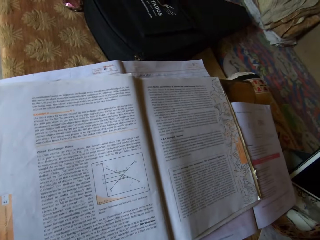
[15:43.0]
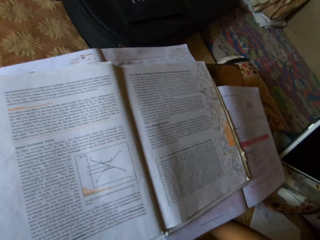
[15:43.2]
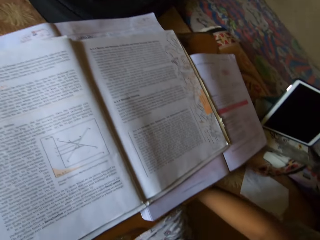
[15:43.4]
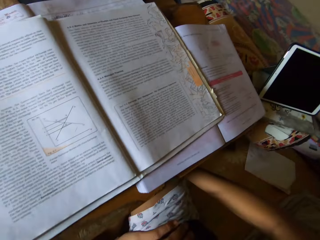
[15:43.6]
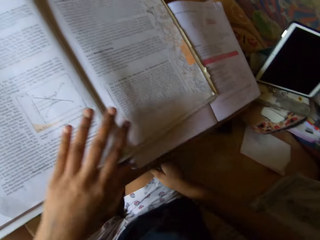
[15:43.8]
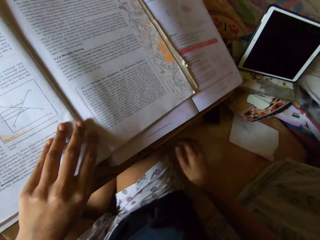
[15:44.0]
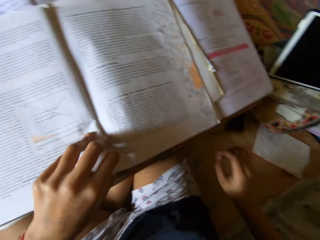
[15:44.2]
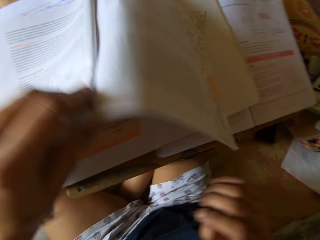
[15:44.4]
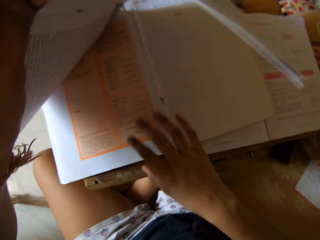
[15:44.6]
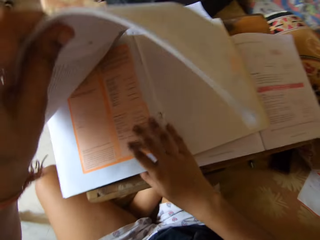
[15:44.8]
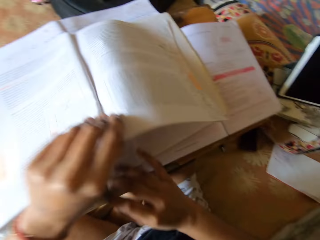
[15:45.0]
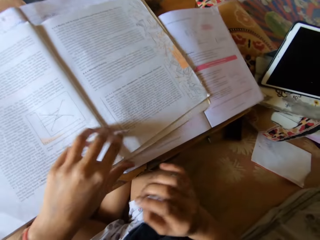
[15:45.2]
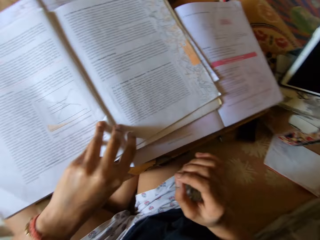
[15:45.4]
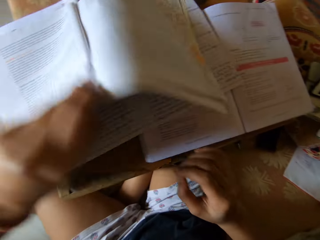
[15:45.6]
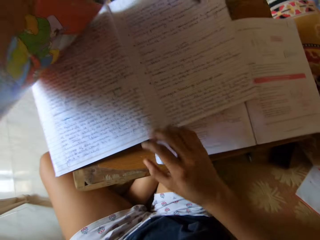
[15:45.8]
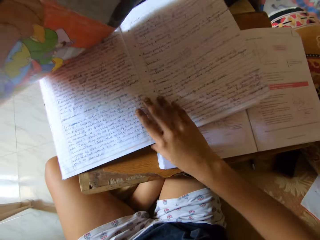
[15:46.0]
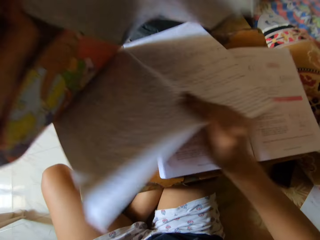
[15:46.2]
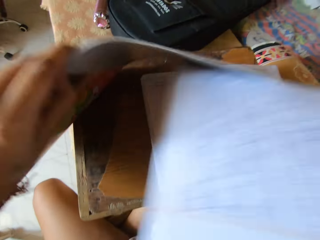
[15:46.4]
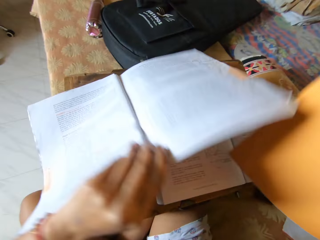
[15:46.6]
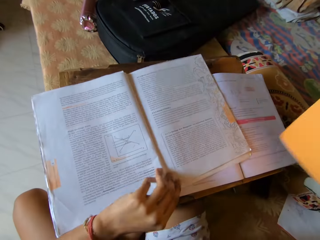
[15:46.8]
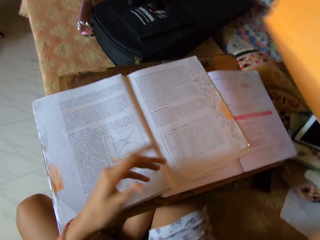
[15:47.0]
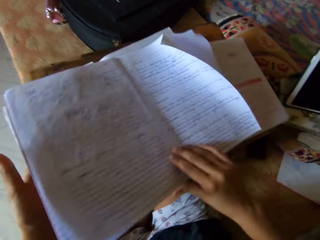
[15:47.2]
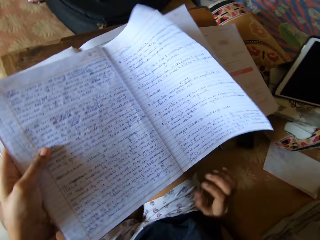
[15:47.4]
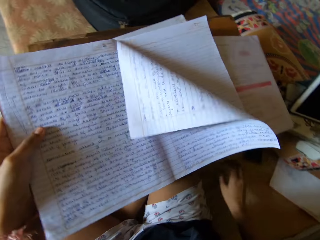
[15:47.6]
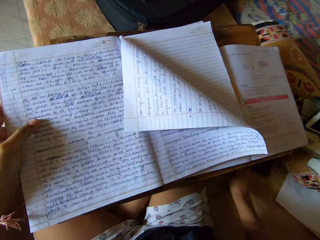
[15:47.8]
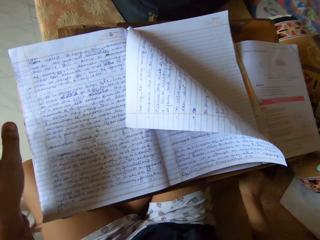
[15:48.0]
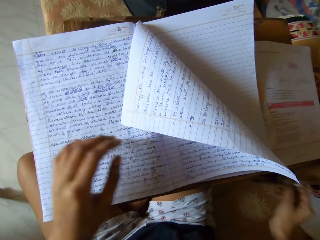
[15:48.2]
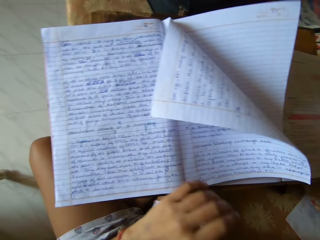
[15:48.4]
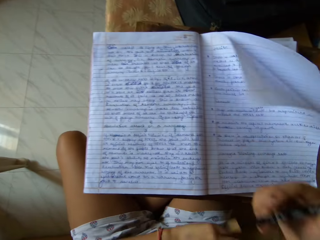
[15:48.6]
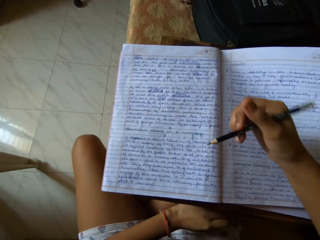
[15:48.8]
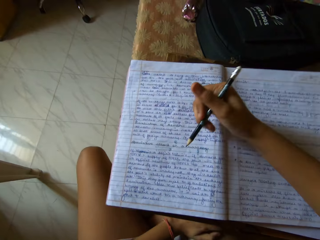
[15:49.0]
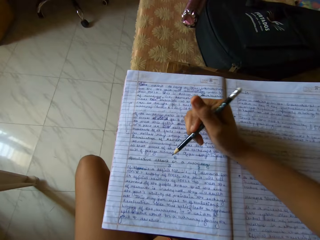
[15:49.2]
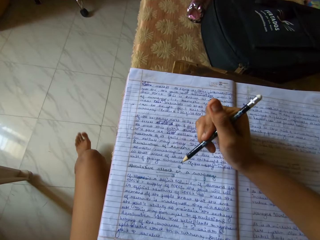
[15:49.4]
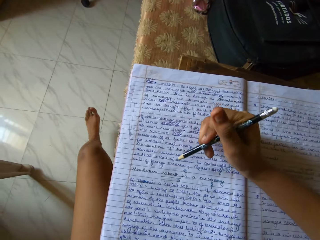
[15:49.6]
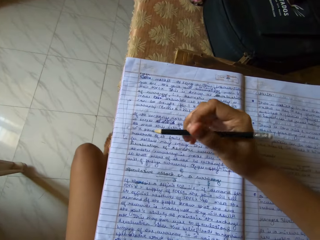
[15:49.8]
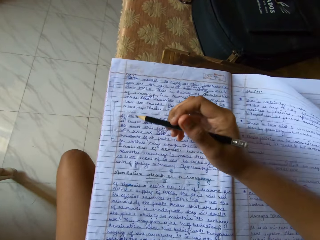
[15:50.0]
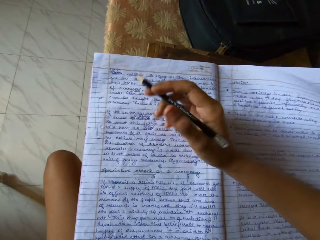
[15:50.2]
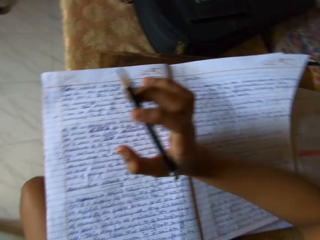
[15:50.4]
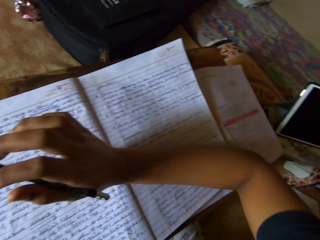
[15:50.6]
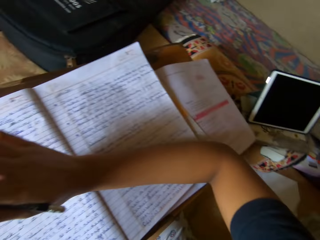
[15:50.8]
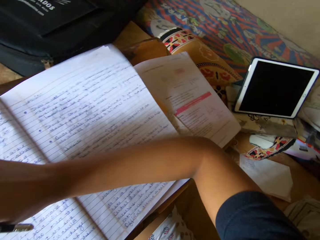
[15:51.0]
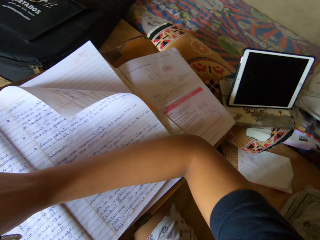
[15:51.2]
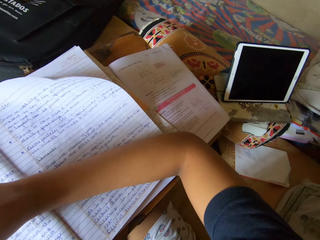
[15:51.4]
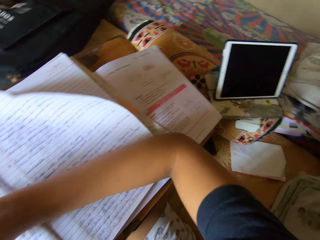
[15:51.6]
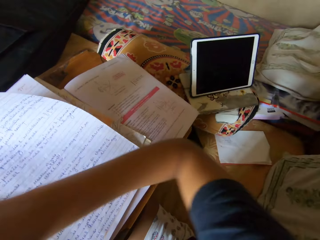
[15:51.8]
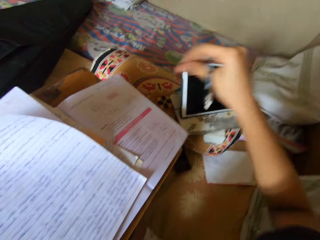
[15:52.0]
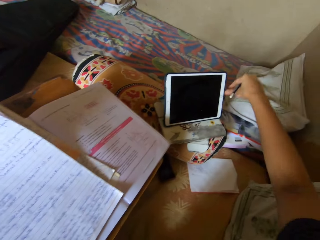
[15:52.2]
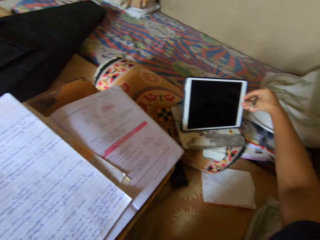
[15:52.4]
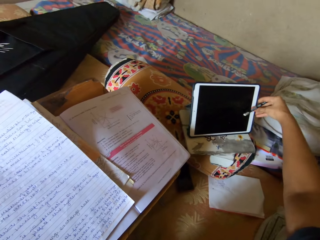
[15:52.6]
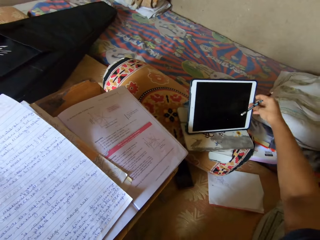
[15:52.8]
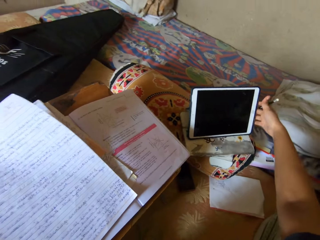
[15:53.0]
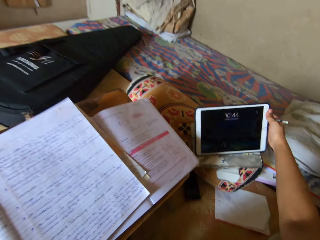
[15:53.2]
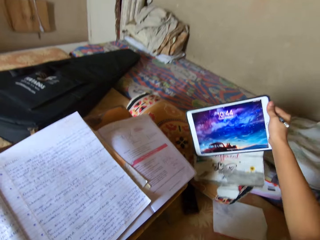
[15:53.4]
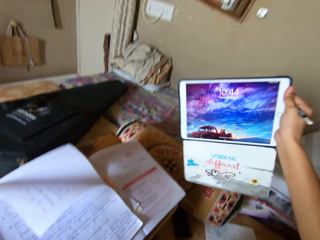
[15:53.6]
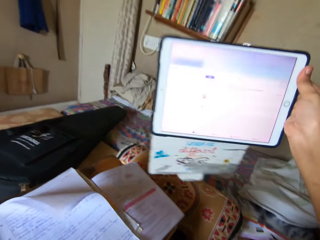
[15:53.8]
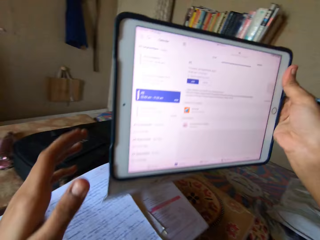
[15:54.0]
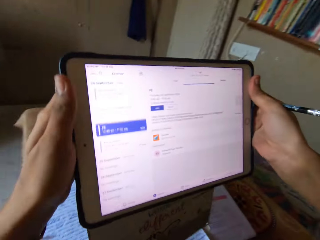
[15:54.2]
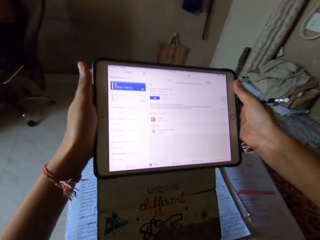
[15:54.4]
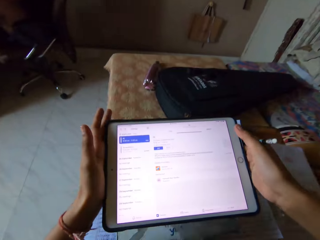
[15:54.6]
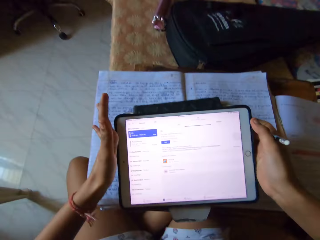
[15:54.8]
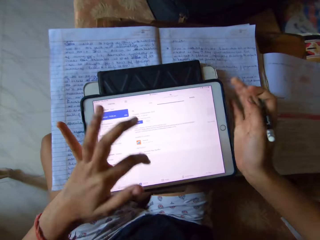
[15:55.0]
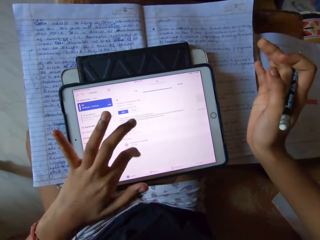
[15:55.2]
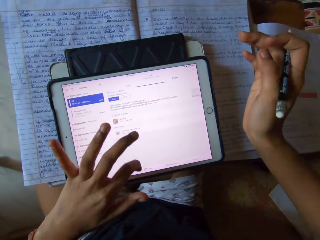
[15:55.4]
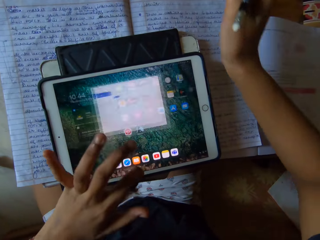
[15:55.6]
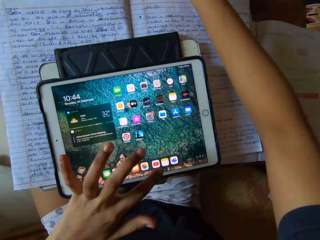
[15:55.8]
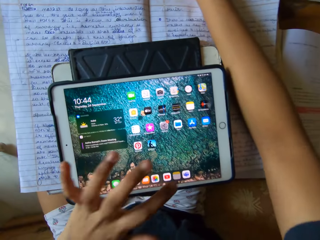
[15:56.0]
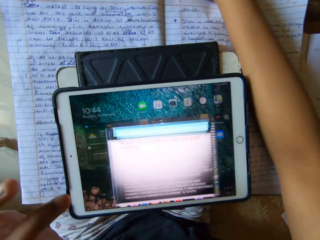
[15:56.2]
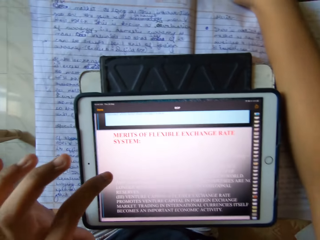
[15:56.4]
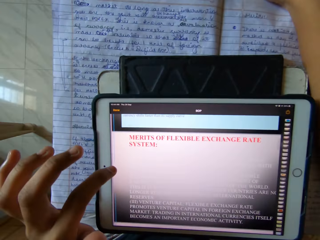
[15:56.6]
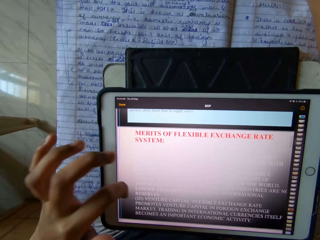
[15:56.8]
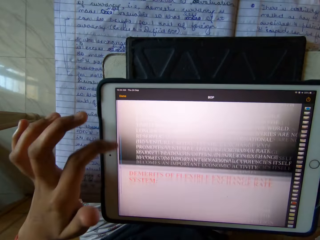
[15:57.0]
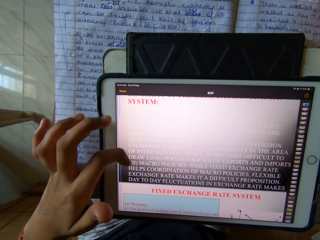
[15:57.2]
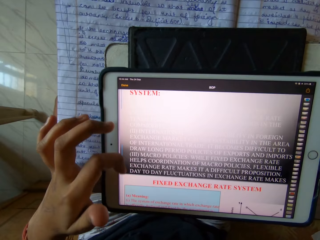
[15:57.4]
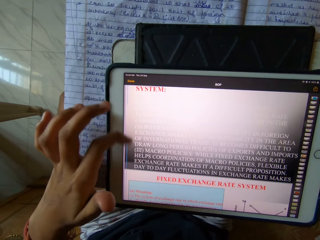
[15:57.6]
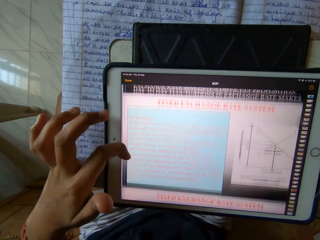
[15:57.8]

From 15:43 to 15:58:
The camera wearer reads the book. They take the notebook or writing book under the textbook. They place the notebook on the textbook. They pick up the pen. They read the writing book. They press the iPad or tablet. They put on the tablet. They carry the iPad from the floor. They place the iPad on the books. They press the iPad. They use the tablet.

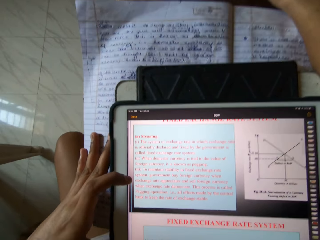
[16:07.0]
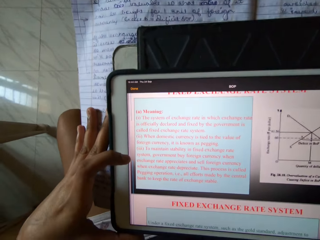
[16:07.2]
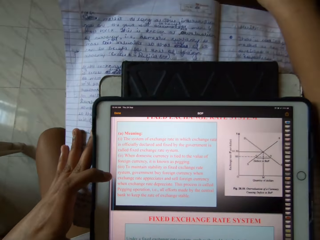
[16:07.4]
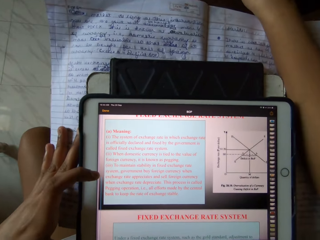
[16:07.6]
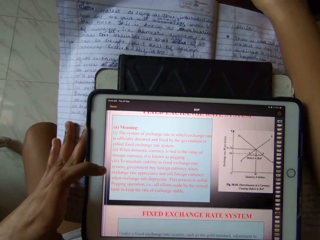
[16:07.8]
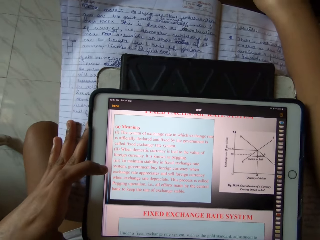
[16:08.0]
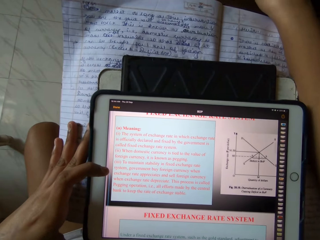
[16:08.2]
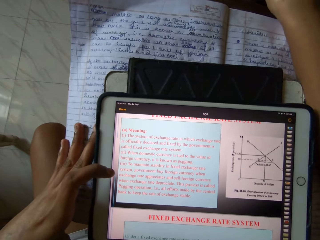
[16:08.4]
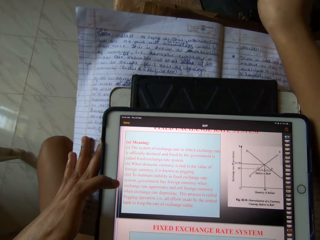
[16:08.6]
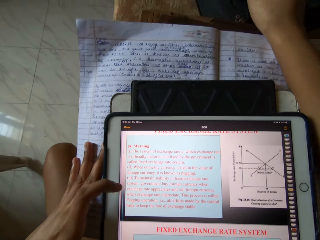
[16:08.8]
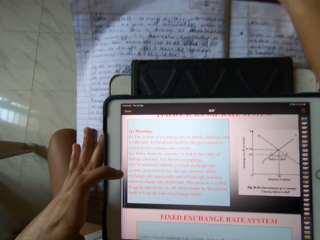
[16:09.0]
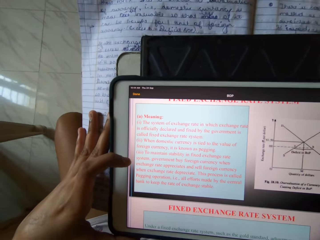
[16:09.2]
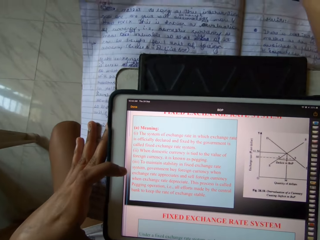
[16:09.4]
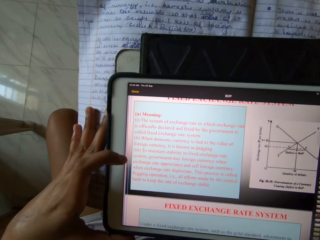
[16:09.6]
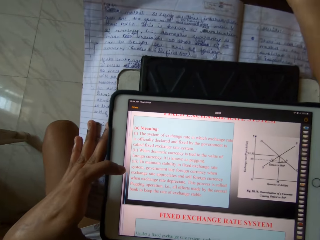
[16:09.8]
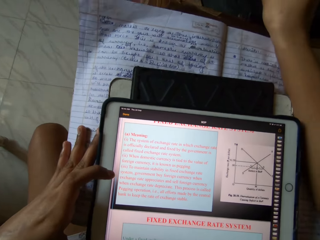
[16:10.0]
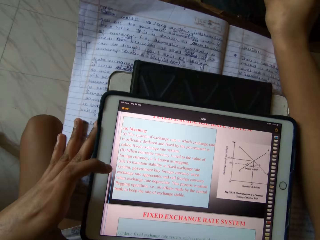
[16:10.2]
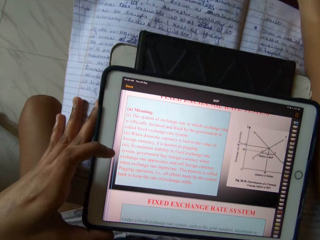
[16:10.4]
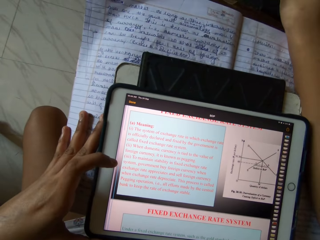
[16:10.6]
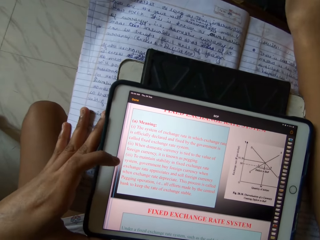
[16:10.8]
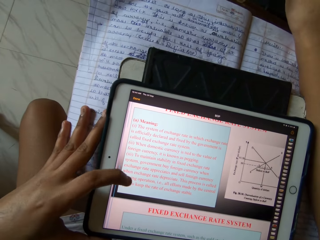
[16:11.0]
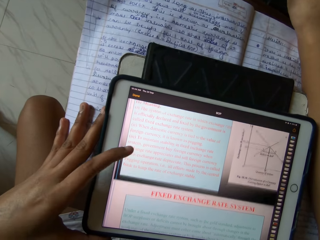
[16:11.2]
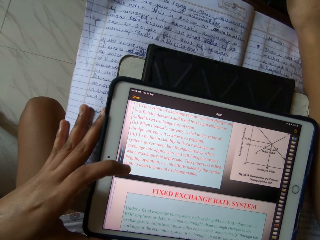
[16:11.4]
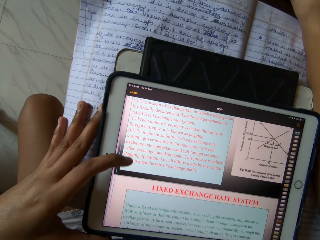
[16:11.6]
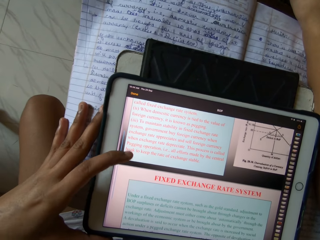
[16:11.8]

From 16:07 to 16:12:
The camera wearer uses the tablet to read.

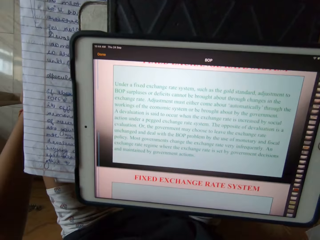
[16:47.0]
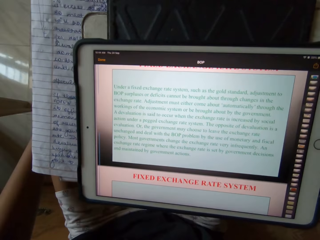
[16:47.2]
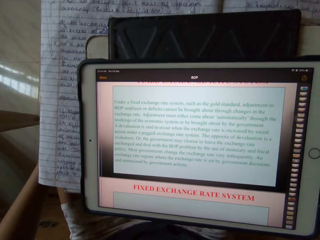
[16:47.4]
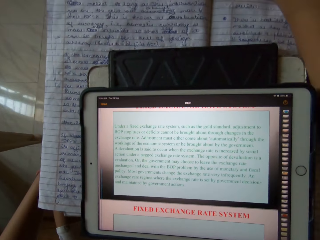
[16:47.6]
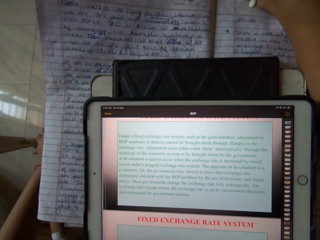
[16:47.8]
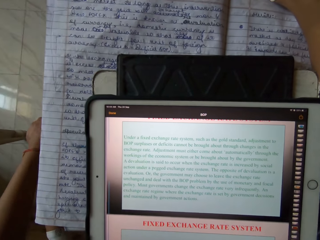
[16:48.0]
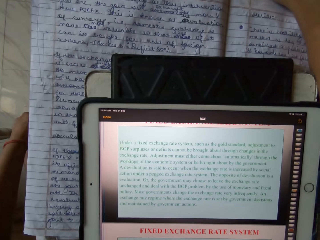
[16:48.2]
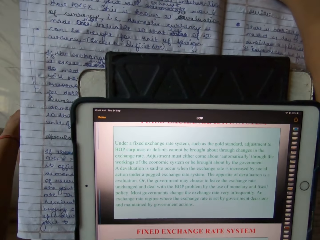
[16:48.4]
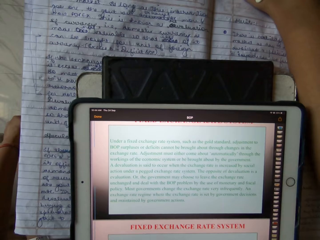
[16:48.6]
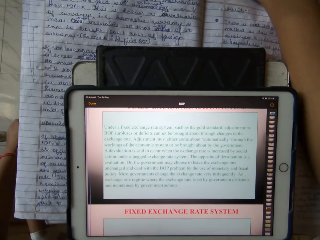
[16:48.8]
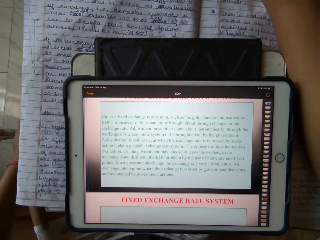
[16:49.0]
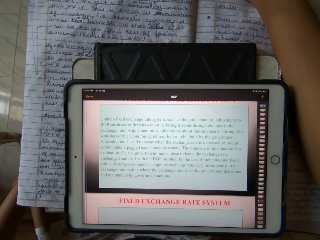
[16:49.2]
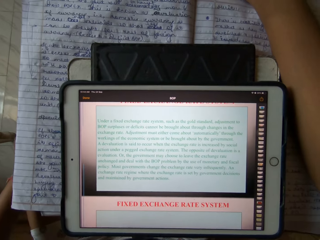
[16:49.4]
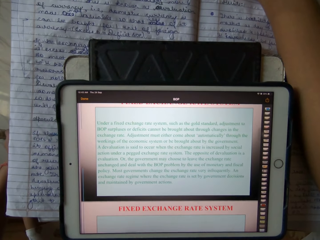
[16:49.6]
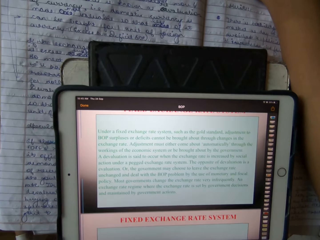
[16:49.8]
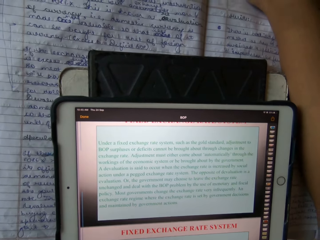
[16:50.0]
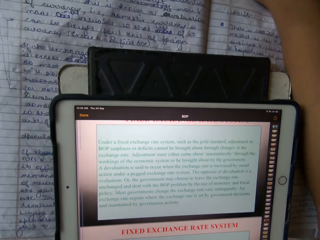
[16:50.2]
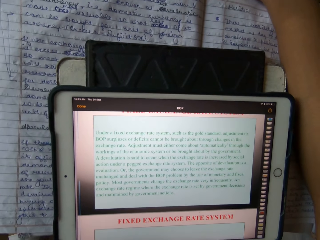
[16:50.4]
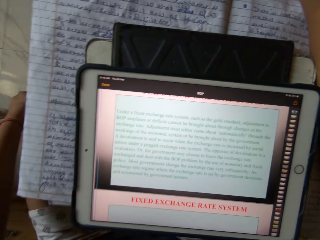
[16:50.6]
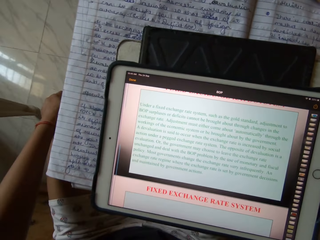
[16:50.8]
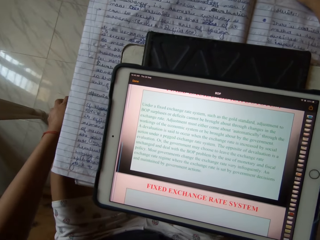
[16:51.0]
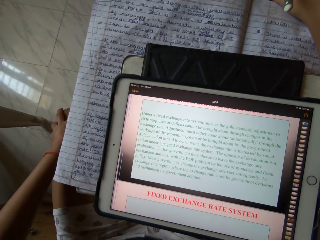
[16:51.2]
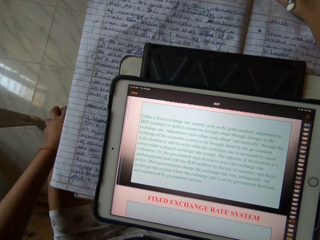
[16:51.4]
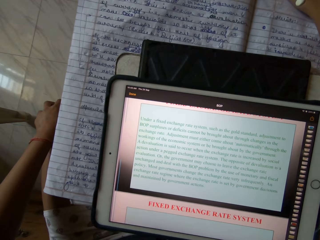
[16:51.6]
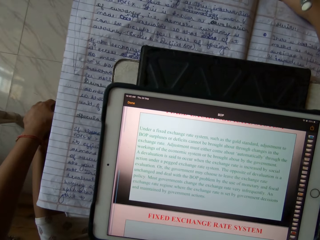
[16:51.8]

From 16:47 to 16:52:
The camera wearer rubs the left thigh.
